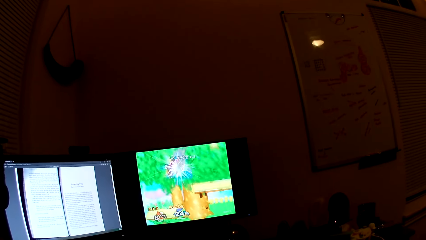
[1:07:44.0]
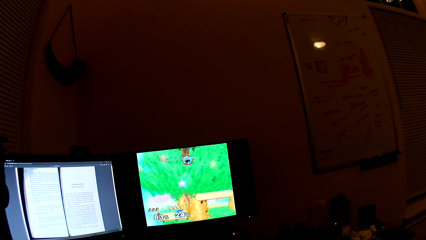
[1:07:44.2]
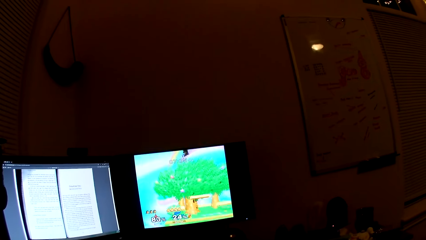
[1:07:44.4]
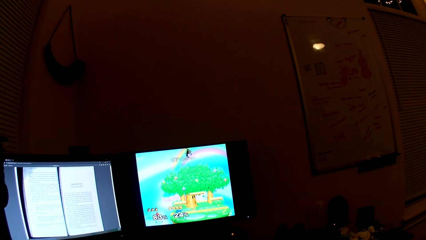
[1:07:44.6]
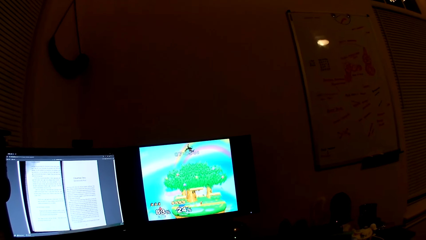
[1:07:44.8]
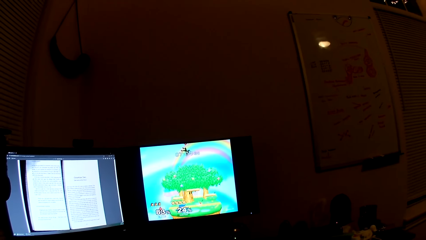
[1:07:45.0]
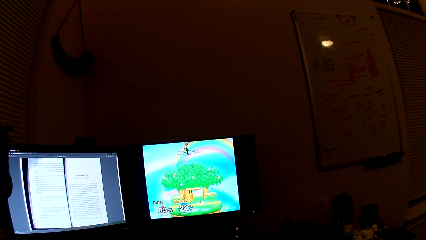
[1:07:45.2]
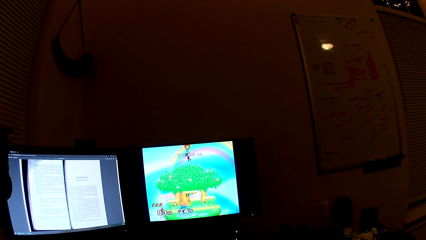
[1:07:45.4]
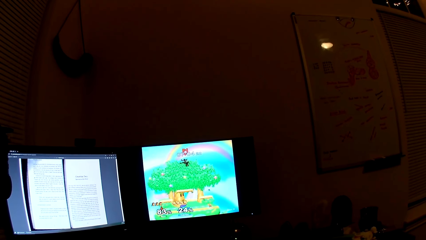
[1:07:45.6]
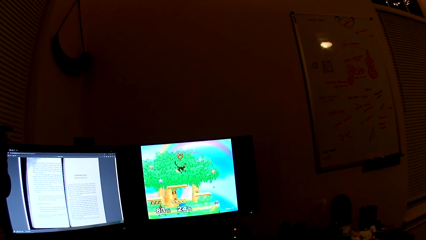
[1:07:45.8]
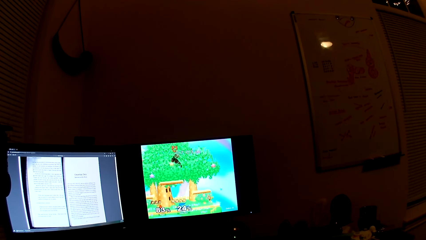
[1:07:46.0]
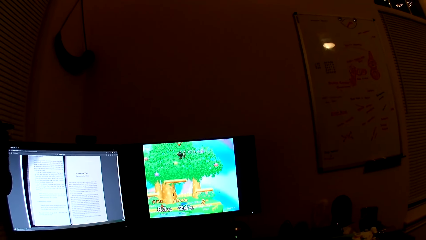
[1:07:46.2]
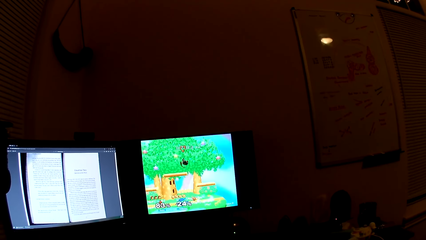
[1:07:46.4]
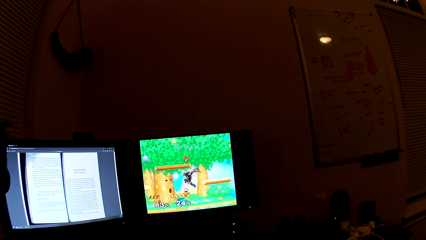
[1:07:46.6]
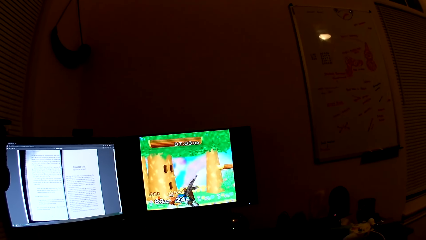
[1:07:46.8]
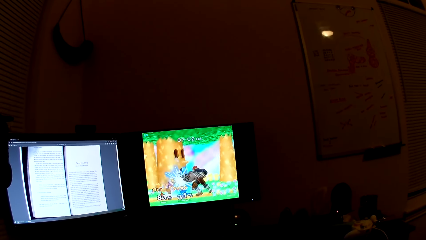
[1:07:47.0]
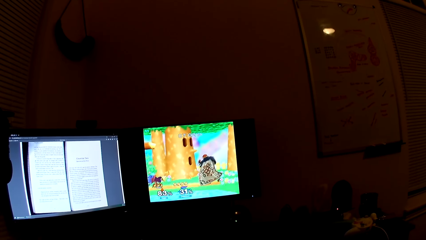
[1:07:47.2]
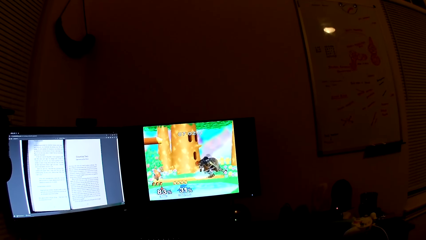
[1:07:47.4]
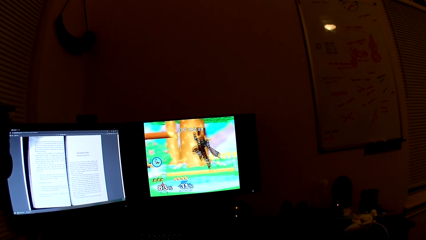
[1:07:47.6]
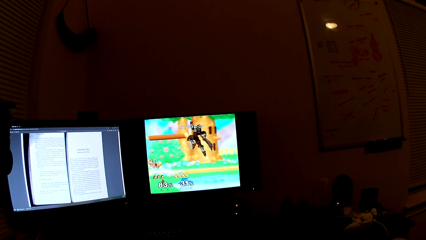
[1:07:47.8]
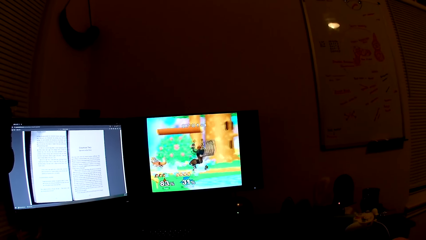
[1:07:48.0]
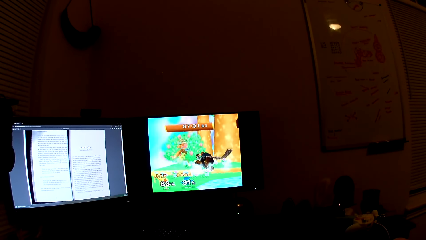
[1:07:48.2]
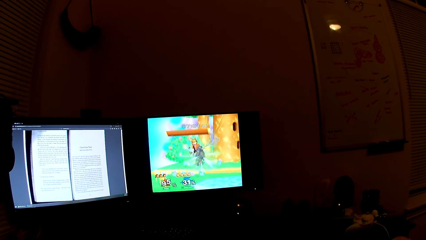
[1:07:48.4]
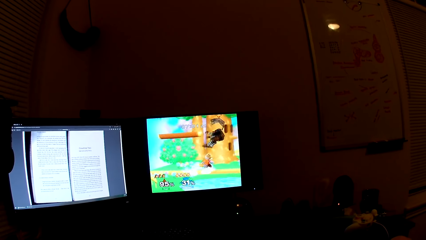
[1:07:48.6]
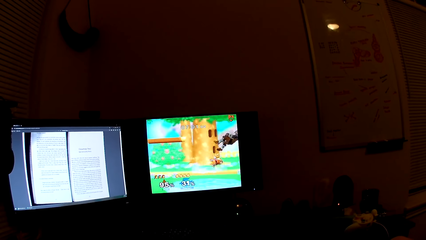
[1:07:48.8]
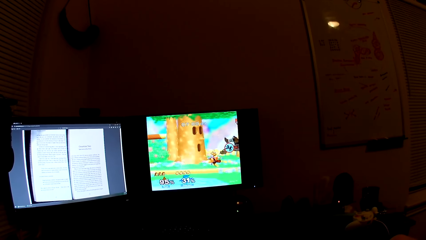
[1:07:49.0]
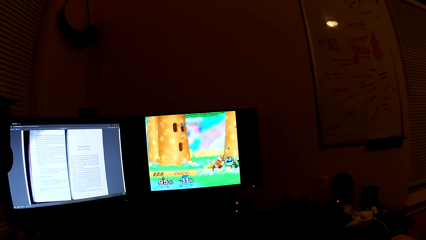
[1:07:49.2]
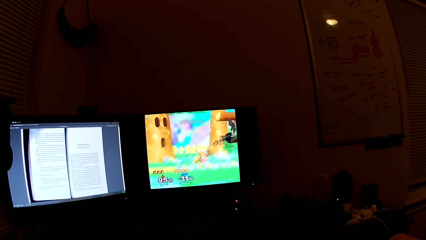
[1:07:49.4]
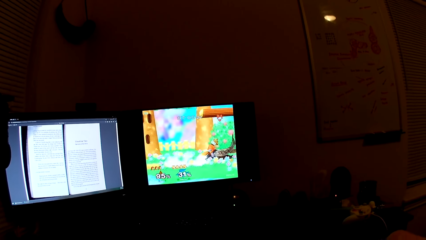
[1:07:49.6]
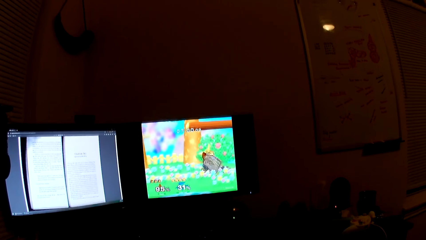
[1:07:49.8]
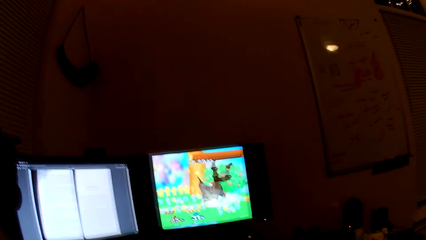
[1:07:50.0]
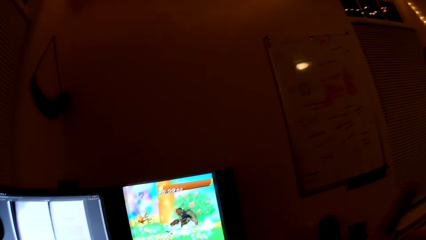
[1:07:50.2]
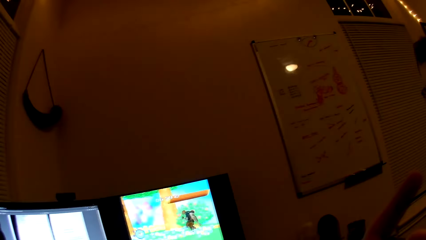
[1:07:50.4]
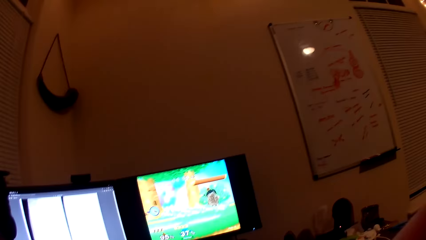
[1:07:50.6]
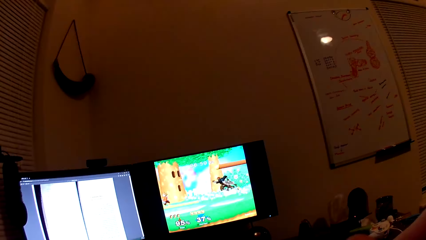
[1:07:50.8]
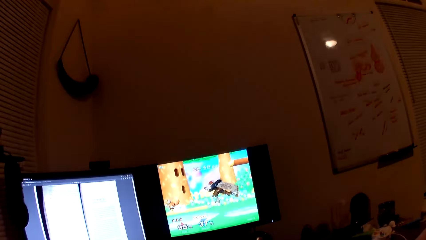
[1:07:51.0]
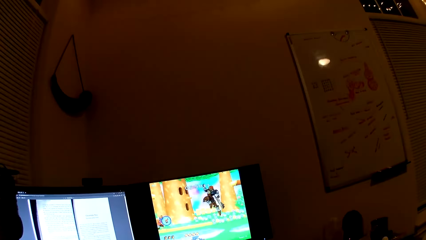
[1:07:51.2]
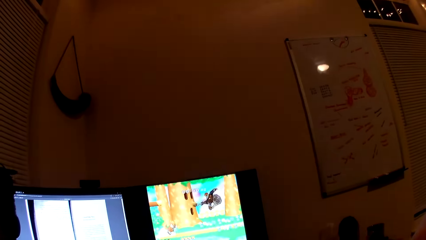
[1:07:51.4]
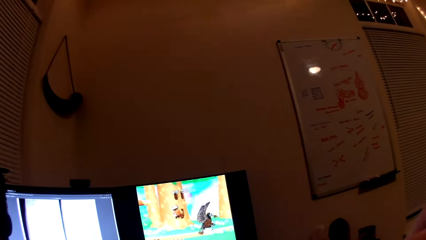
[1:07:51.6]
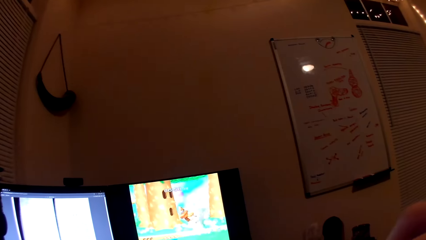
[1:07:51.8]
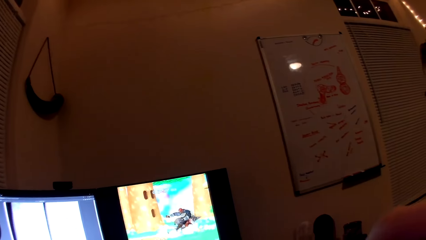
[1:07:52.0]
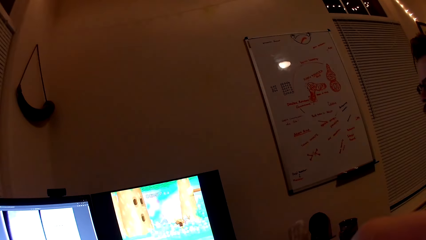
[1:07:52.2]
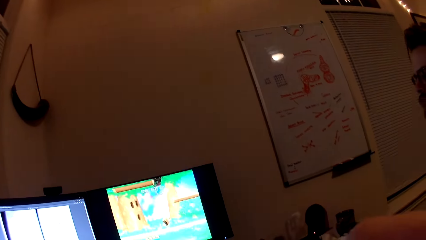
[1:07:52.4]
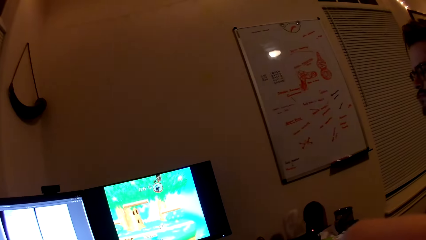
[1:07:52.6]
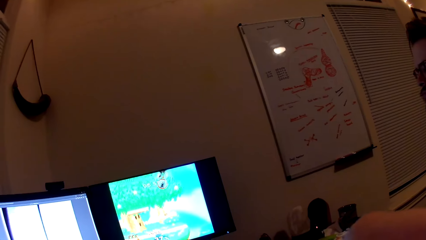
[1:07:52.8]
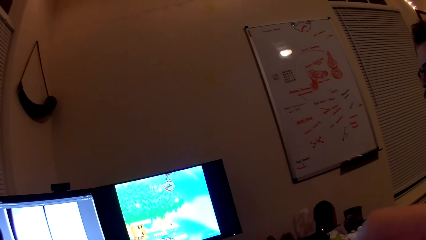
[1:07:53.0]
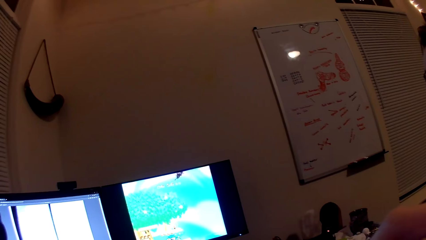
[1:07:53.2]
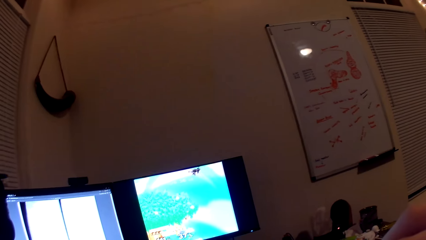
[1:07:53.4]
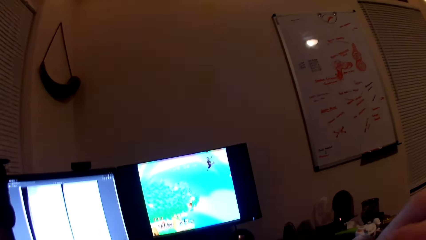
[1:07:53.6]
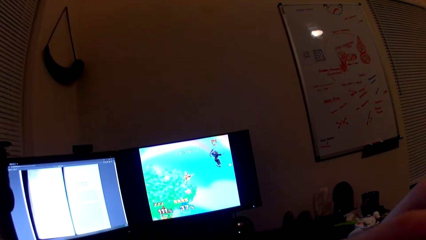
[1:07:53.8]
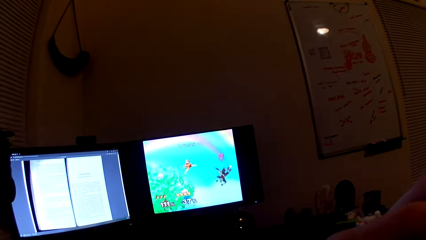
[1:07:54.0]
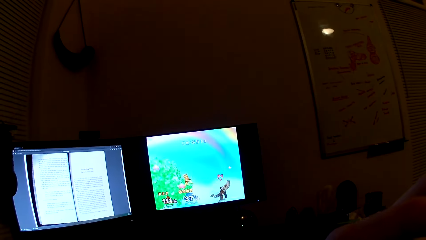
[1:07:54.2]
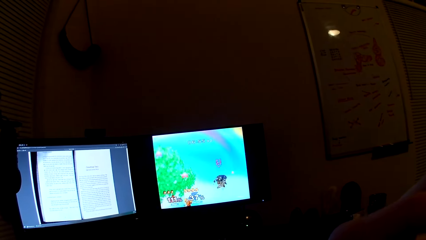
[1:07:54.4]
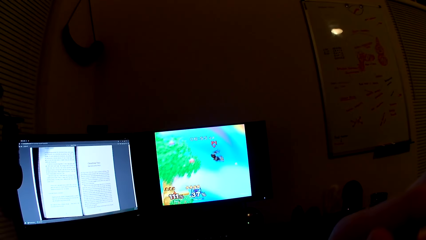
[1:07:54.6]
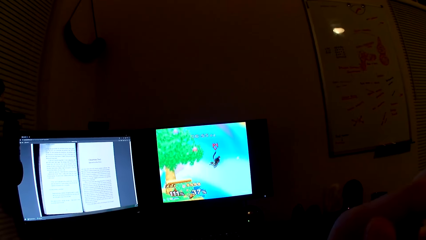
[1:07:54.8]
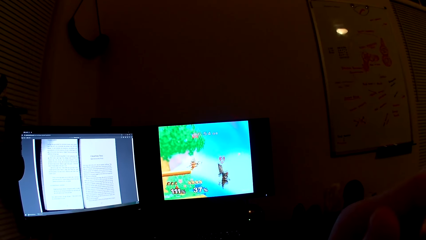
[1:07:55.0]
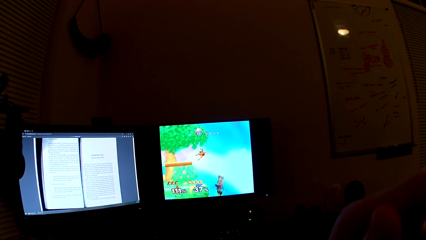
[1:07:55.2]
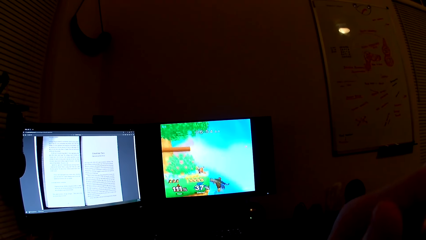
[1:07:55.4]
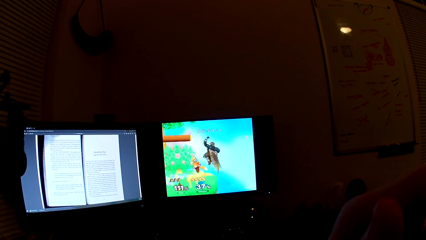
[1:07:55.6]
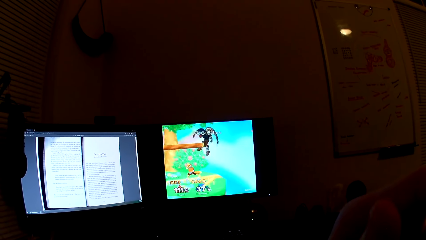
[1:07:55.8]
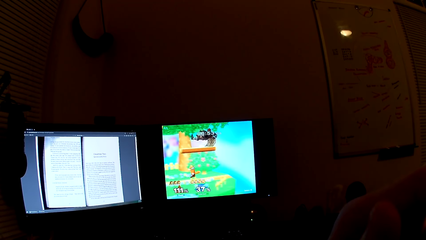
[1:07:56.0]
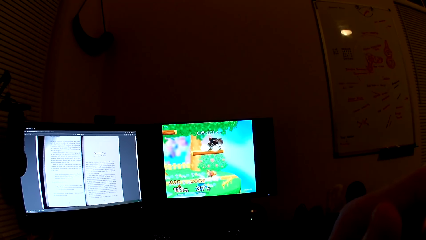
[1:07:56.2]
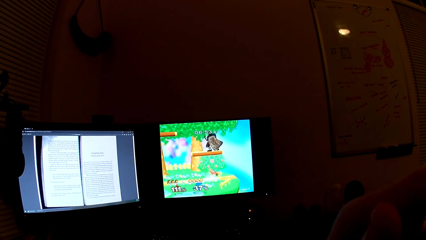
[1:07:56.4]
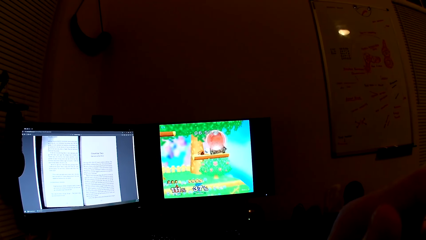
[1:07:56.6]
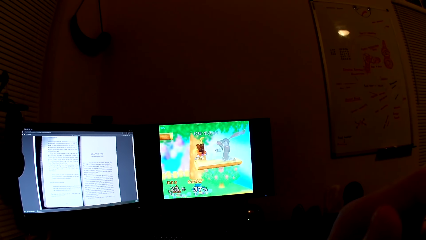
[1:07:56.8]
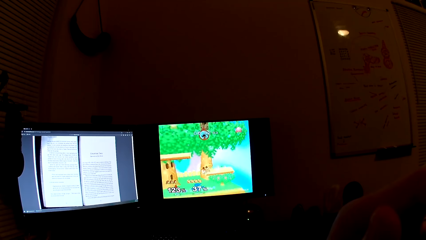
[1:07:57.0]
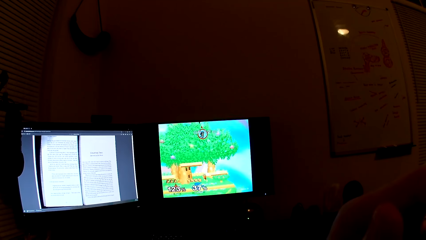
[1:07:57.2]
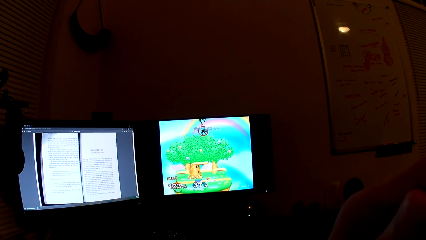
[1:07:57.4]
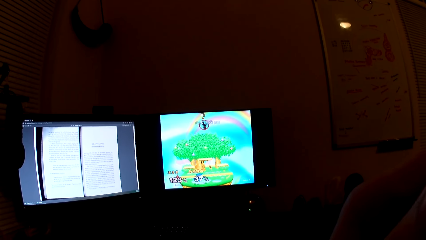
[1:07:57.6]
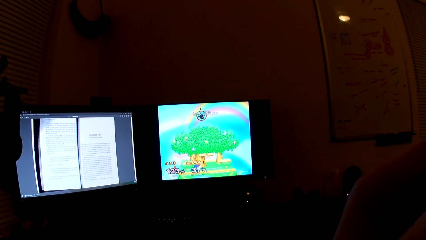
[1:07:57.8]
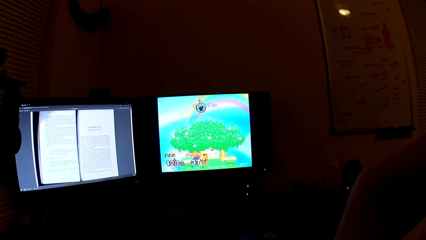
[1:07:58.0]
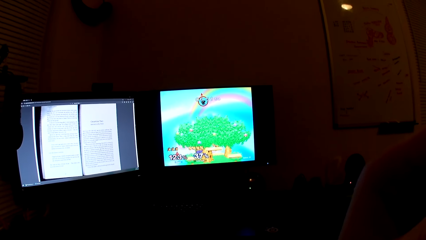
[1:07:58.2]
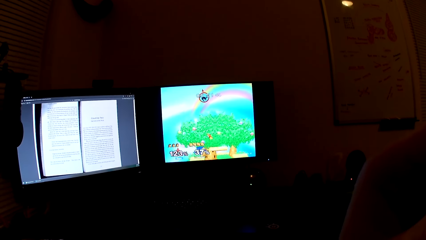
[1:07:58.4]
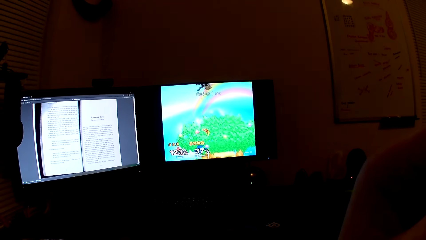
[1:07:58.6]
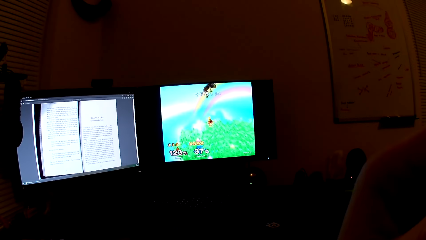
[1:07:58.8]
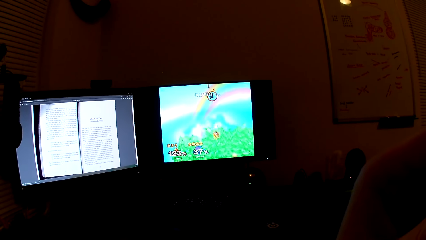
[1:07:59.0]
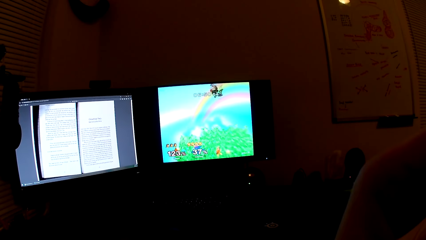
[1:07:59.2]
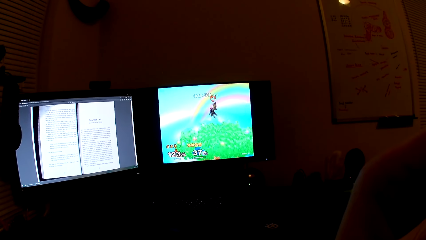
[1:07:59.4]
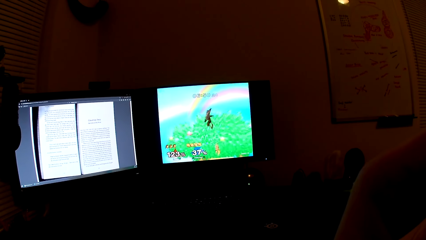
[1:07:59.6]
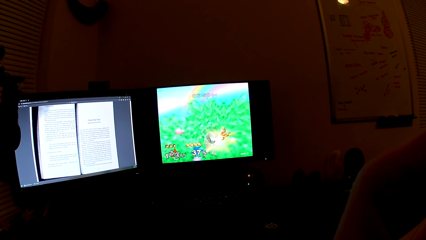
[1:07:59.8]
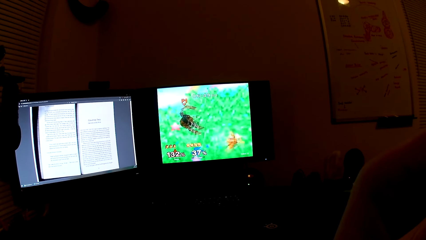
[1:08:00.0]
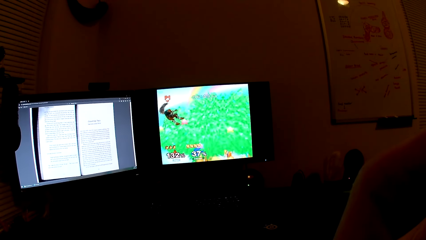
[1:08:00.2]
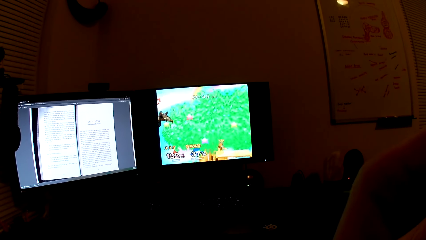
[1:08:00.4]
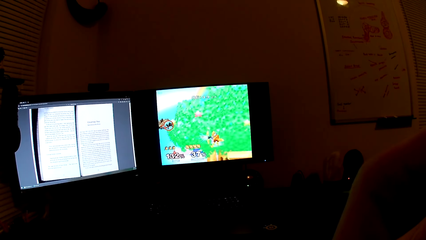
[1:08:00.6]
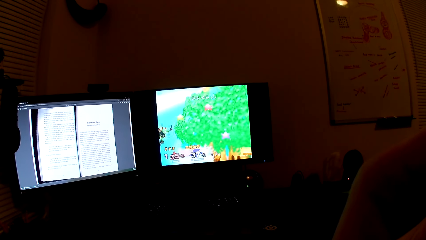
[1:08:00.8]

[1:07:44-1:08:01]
The camera wearer plays the game in the screen with a PlayStation controller. They talk with a person in the background. They play the game in the screen with the PlayStation controller.
